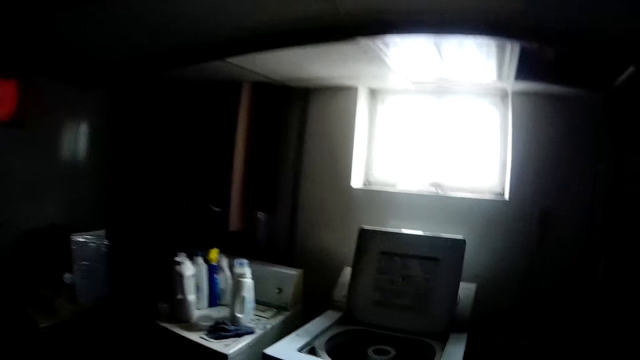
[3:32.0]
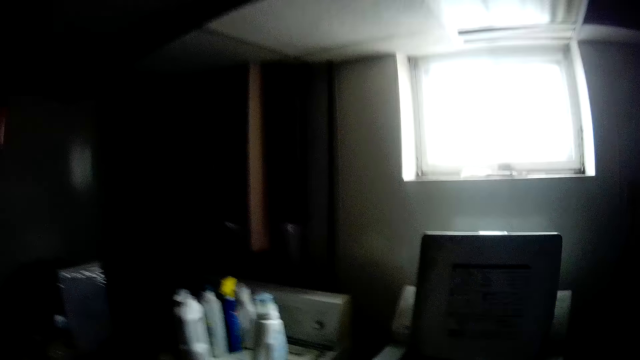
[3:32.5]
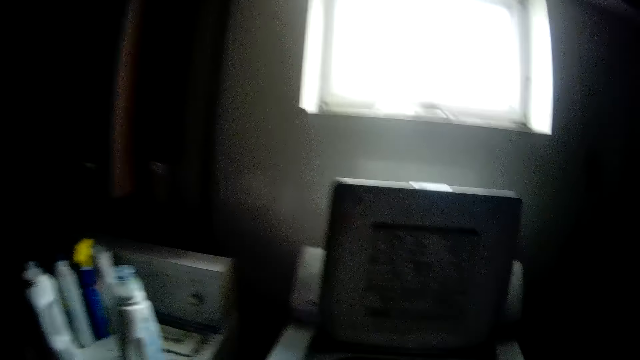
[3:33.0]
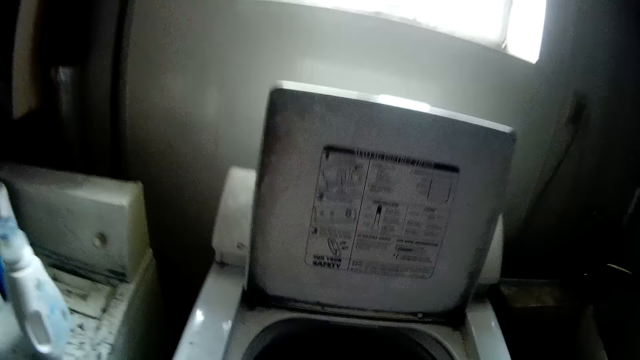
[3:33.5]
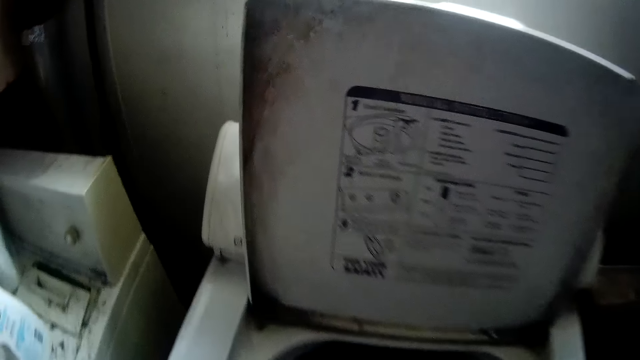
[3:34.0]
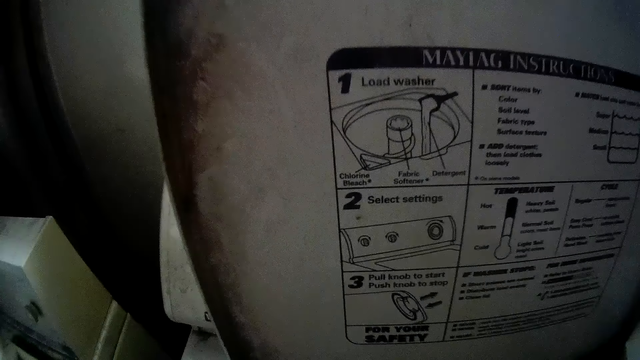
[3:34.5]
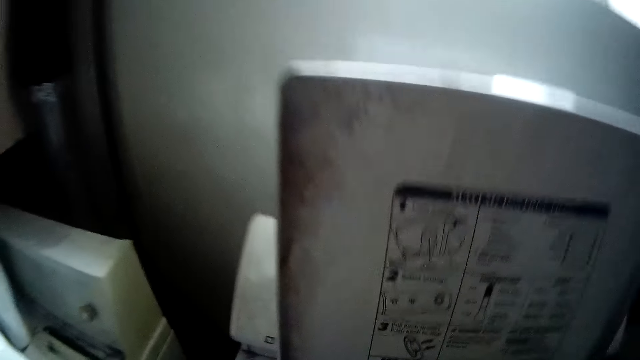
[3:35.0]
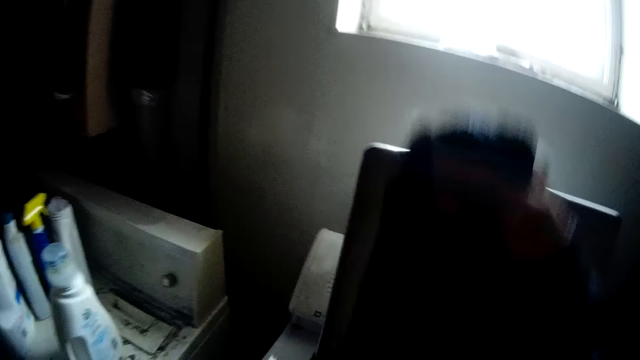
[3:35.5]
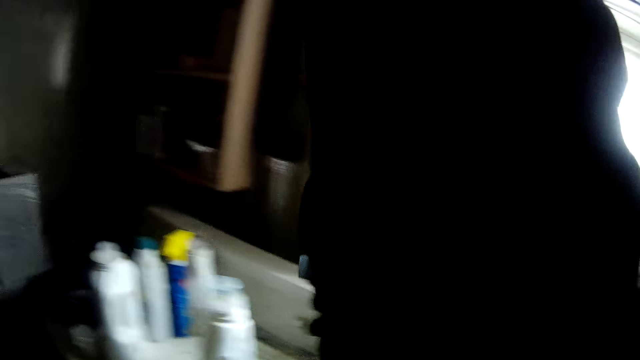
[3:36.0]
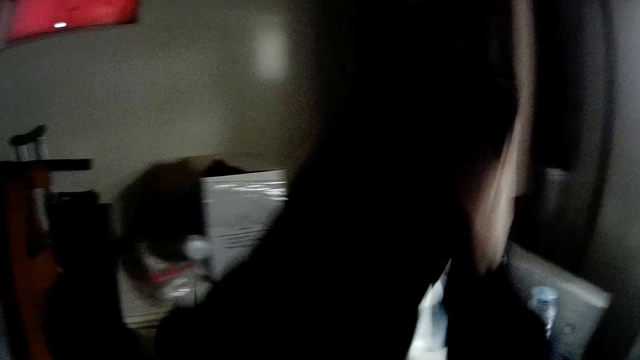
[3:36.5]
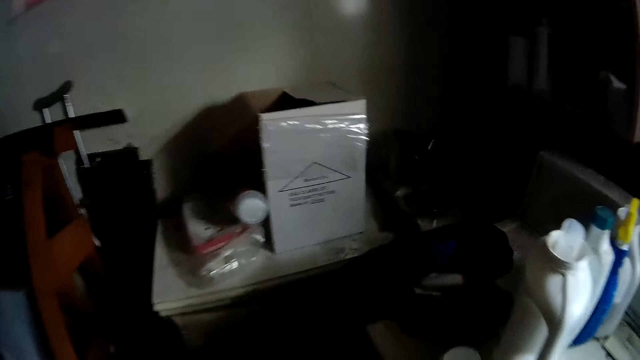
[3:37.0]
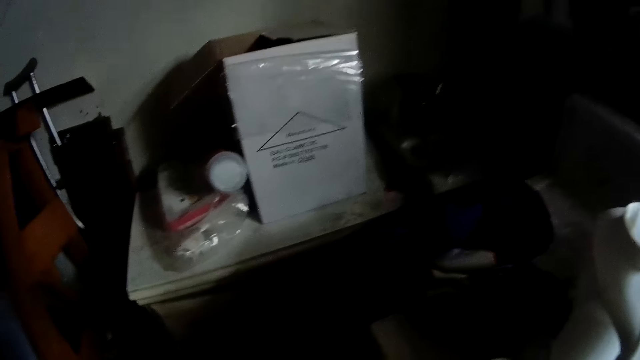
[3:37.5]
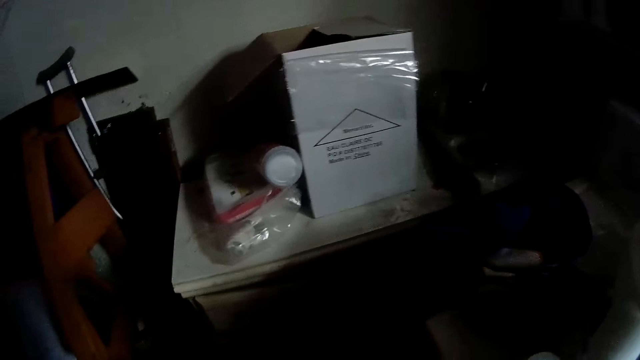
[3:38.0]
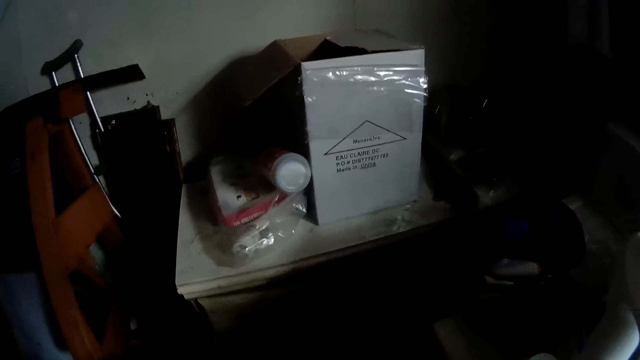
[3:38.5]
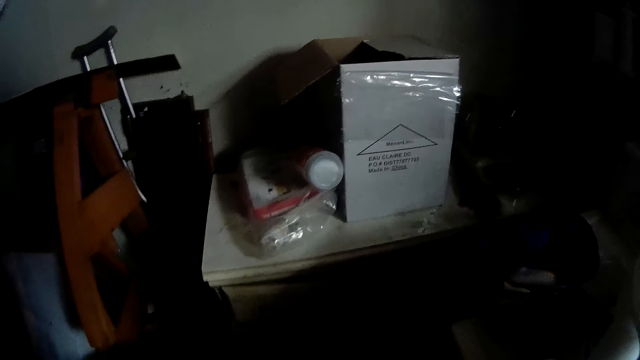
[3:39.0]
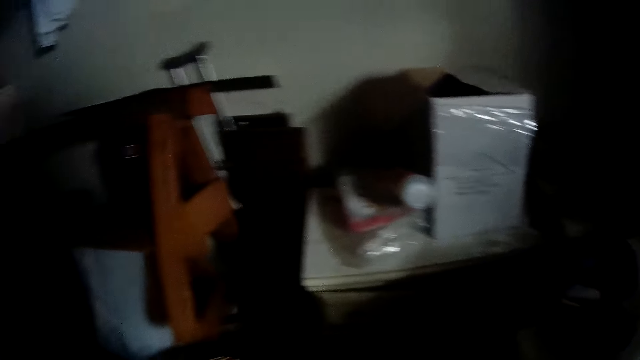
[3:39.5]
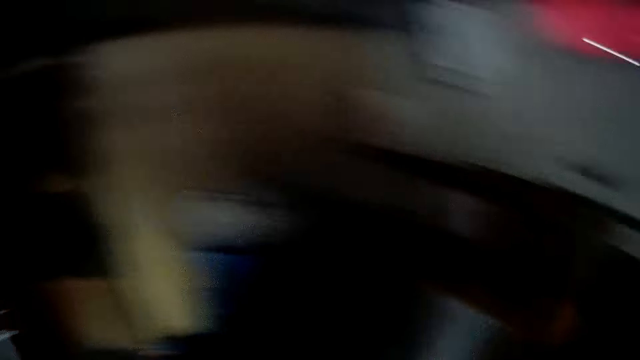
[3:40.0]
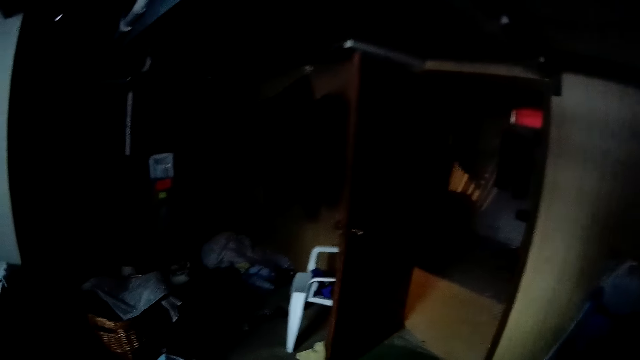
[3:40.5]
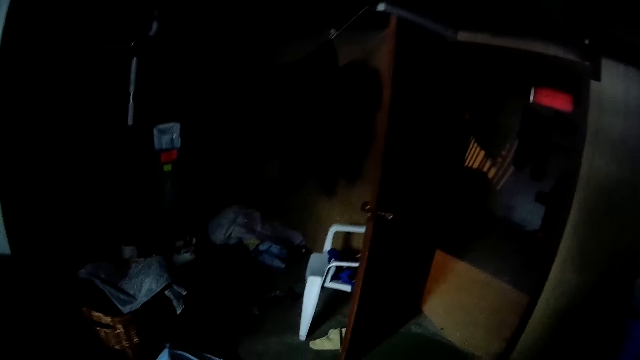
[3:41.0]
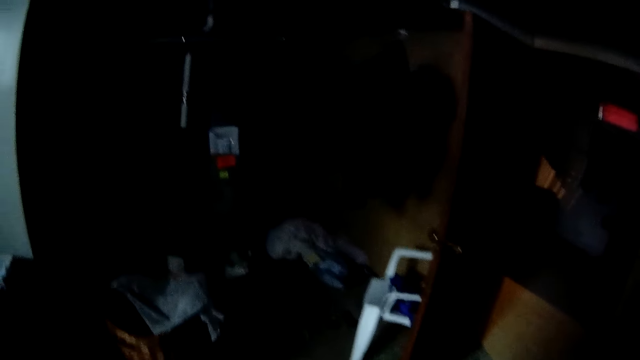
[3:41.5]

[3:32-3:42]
The camera wearer moves clothes from the washing machine to the basket on the floor with her hands.

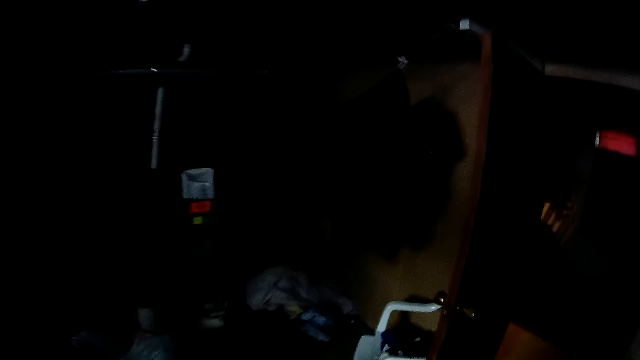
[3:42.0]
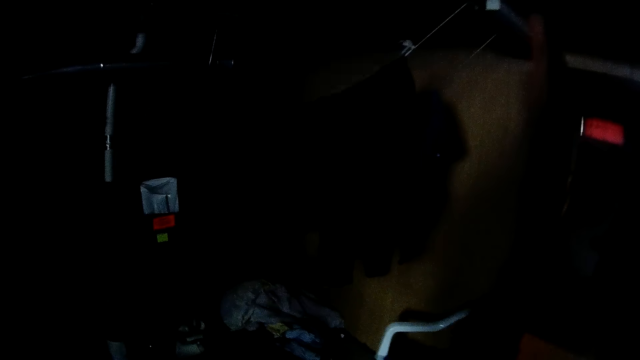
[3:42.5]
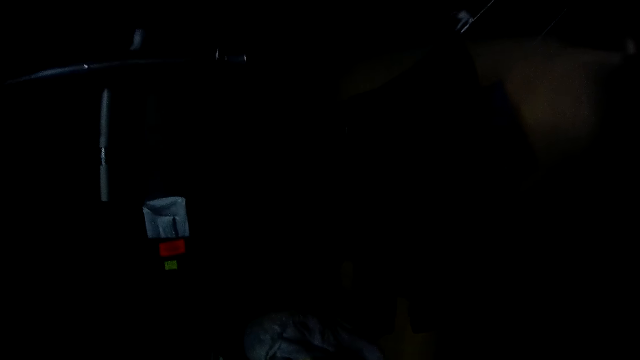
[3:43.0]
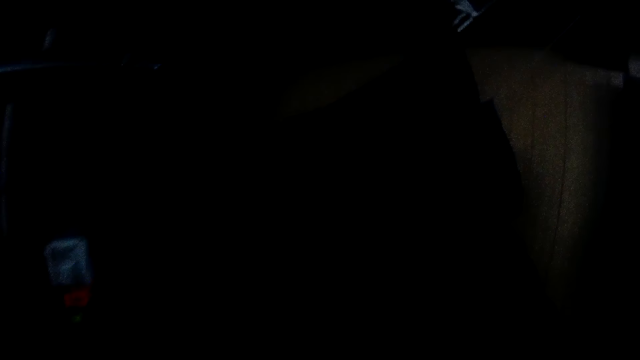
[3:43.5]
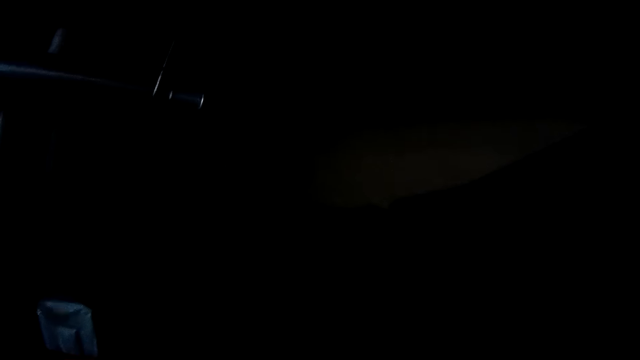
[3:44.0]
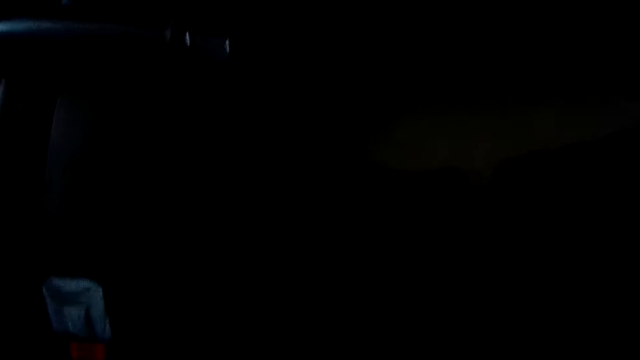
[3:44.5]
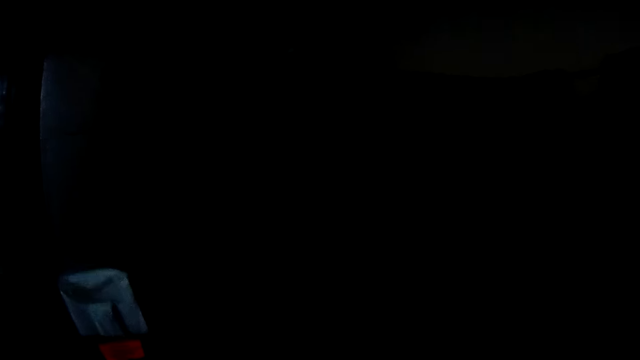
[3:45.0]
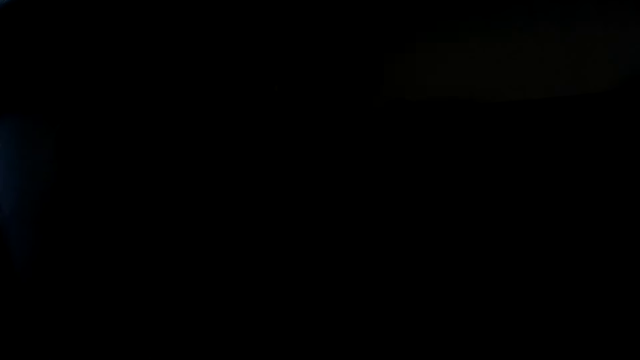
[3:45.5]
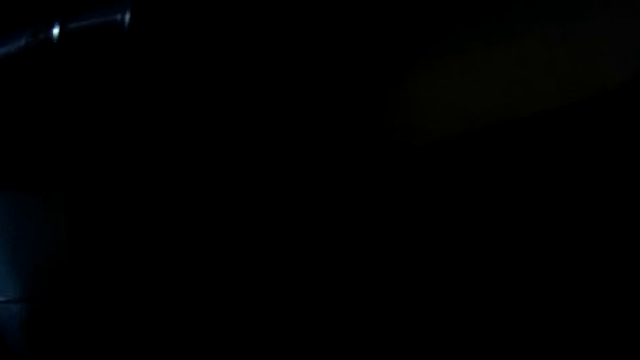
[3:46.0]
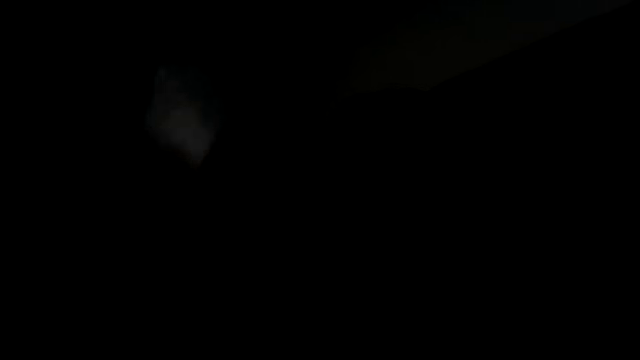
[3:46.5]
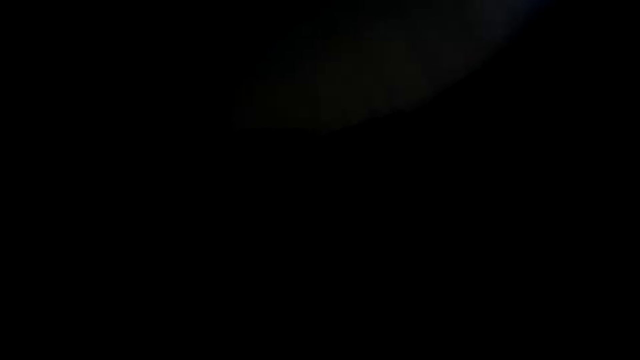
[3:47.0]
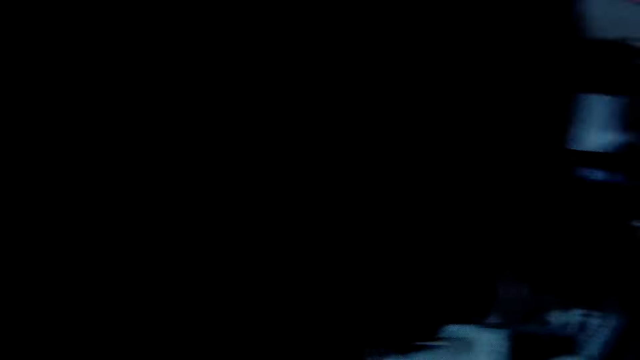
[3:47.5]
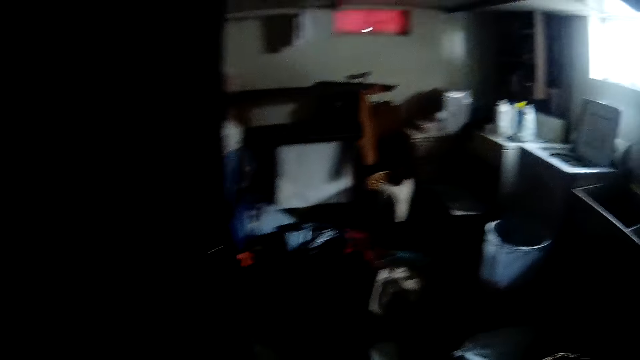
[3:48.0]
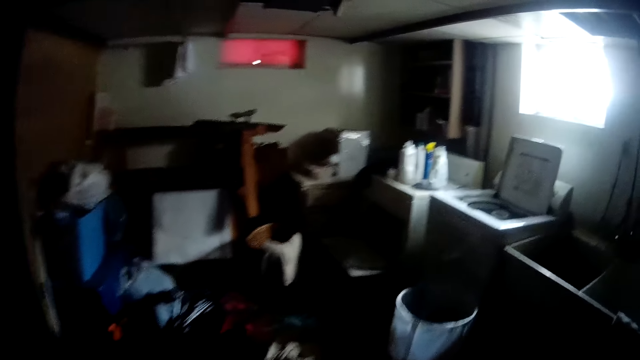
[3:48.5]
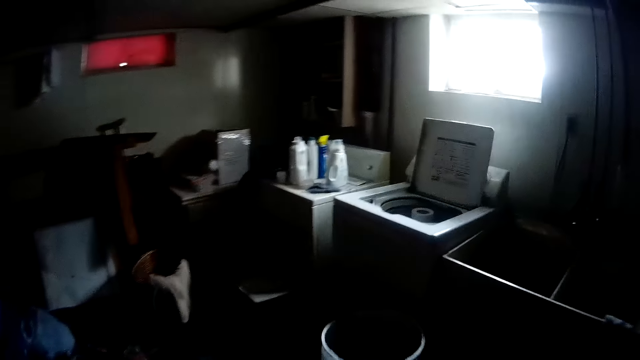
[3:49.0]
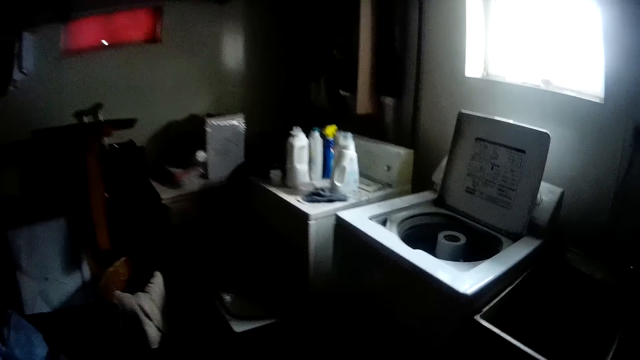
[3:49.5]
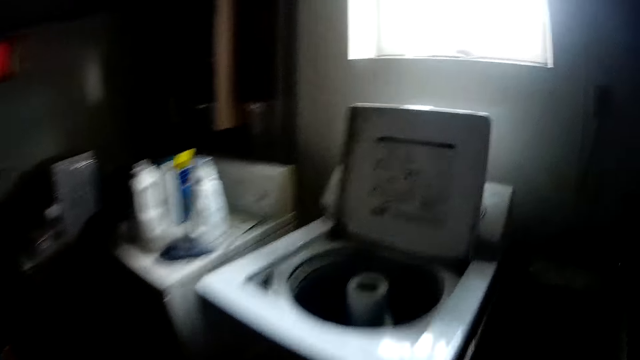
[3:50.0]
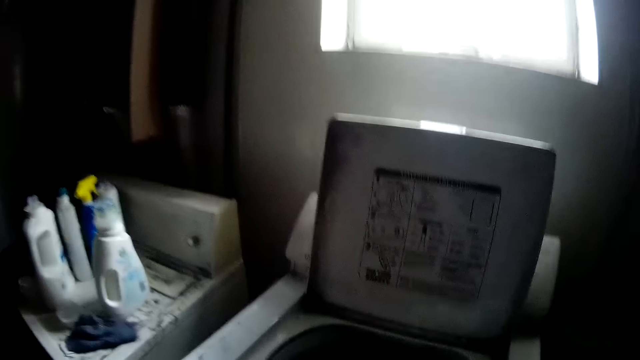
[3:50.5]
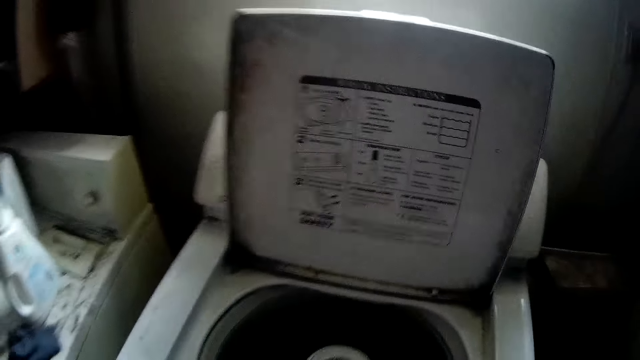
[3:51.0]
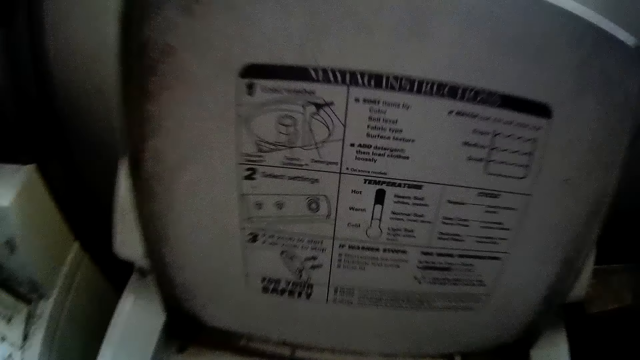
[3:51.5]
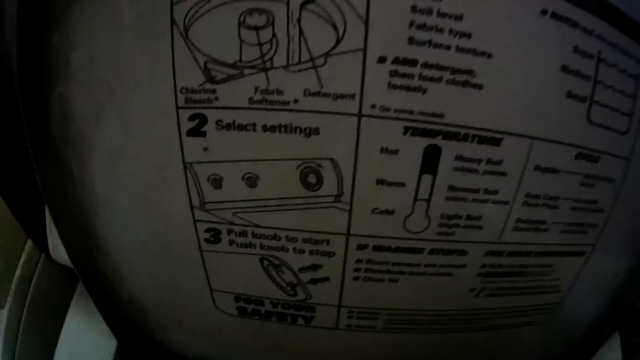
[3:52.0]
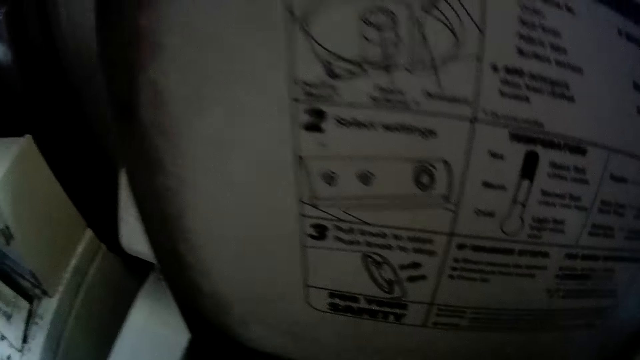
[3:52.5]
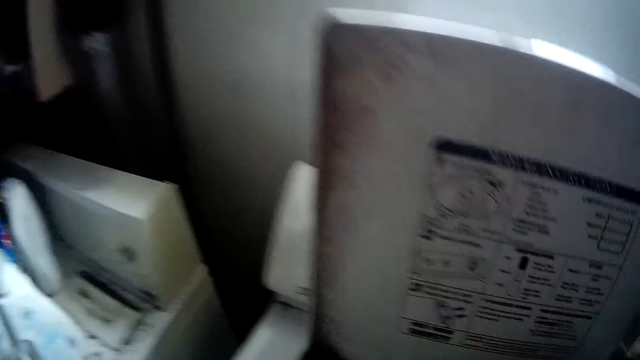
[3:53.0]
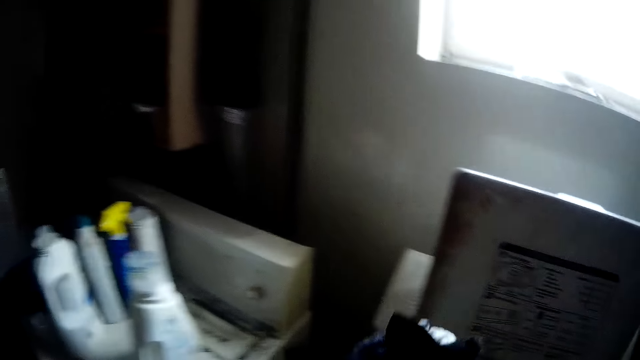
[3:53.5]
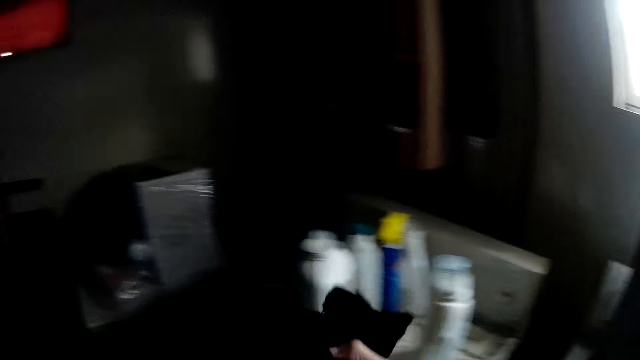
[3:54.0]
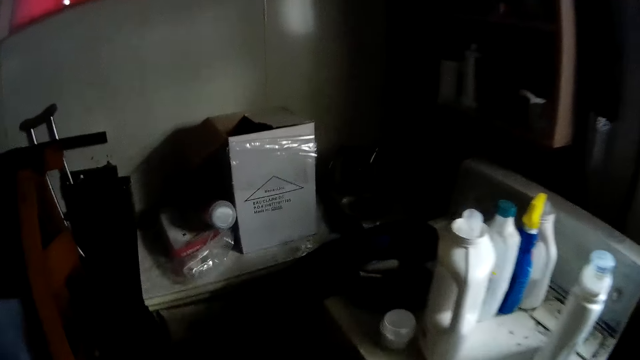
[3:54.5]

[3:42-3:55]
The camera wearer hangs the cloth on the dry line with her hands. She walks around the room. She moves the clothes from the washing machine to the basket on the floor with her hands.
